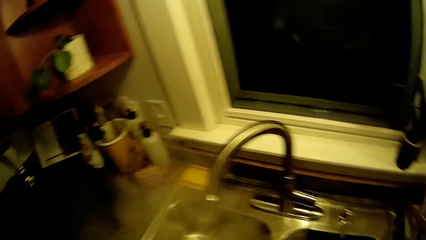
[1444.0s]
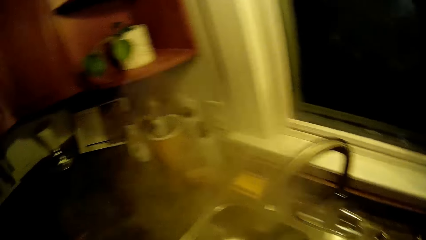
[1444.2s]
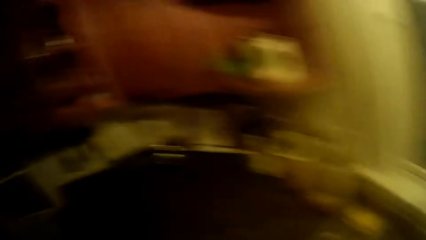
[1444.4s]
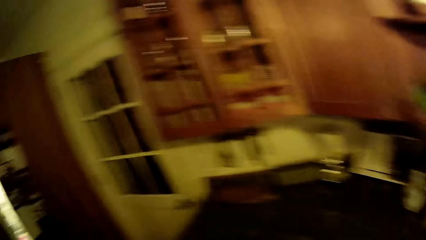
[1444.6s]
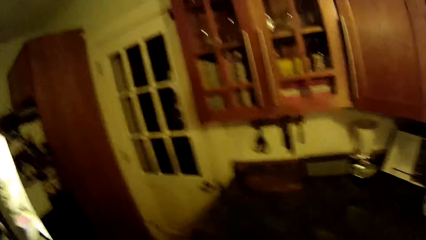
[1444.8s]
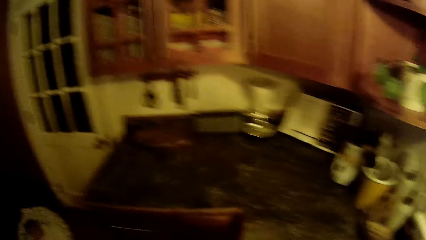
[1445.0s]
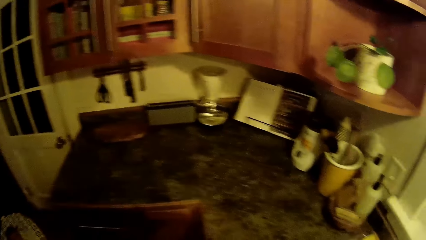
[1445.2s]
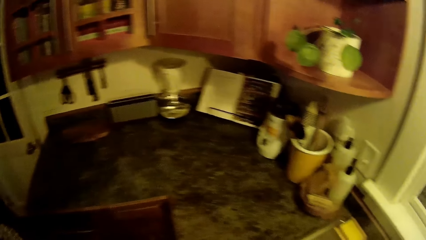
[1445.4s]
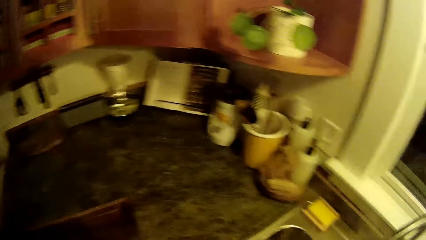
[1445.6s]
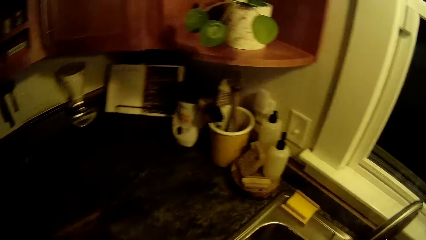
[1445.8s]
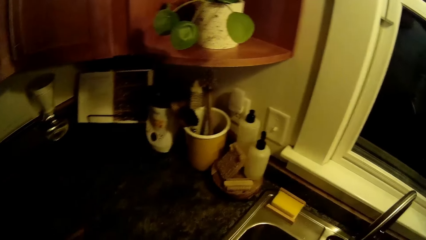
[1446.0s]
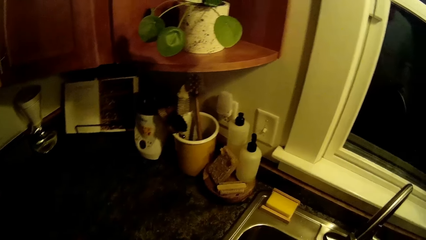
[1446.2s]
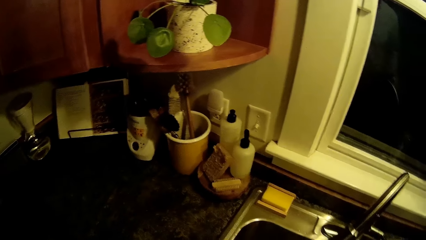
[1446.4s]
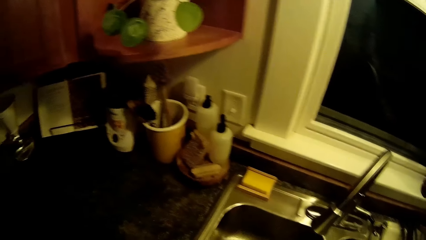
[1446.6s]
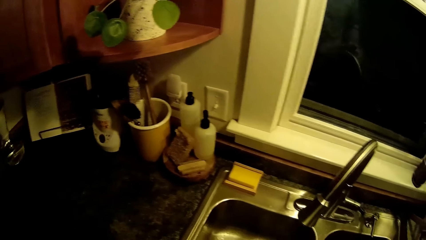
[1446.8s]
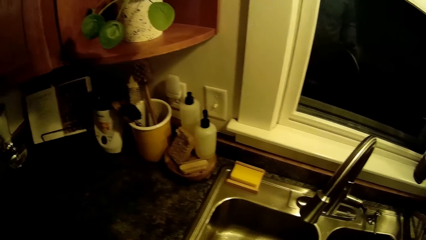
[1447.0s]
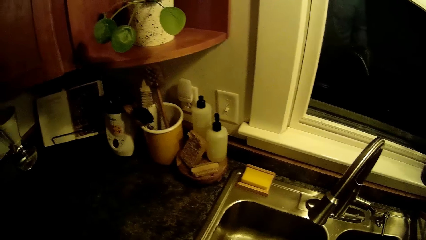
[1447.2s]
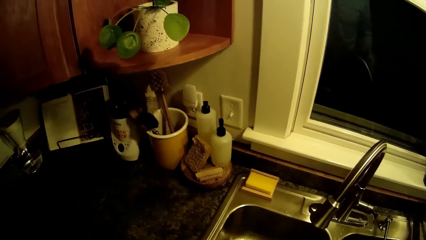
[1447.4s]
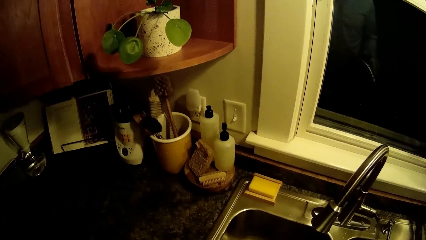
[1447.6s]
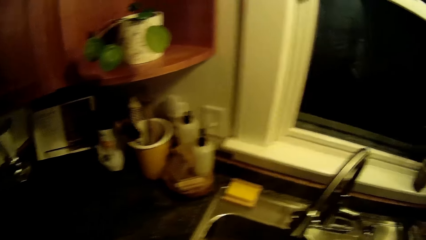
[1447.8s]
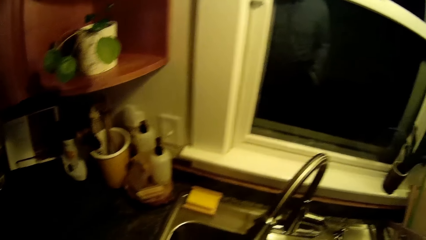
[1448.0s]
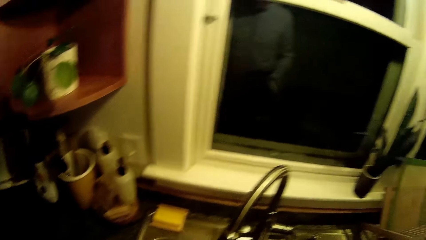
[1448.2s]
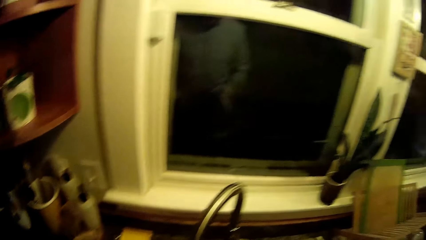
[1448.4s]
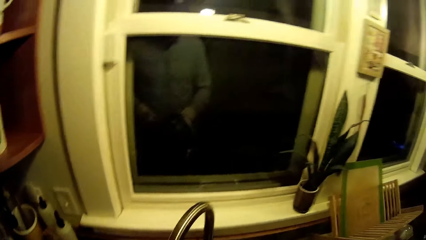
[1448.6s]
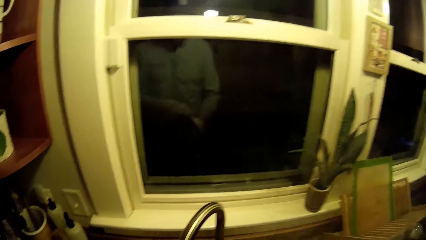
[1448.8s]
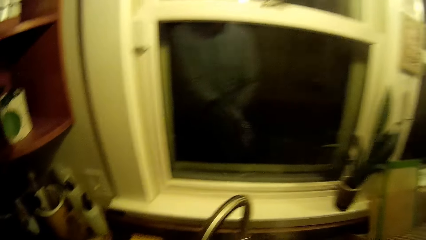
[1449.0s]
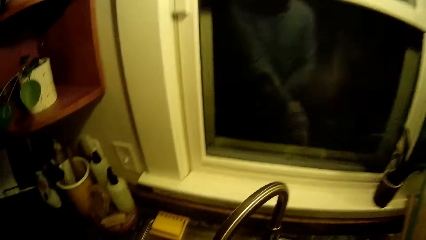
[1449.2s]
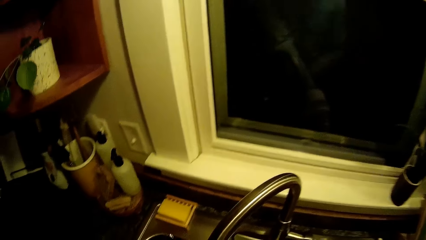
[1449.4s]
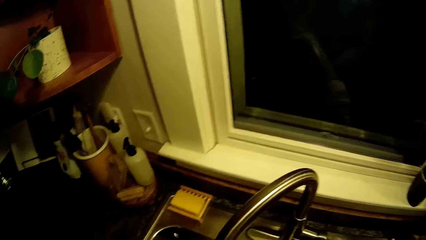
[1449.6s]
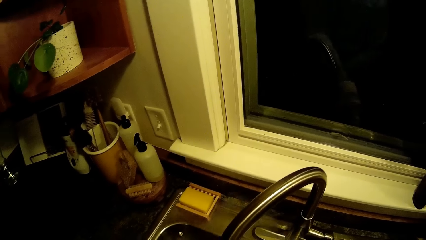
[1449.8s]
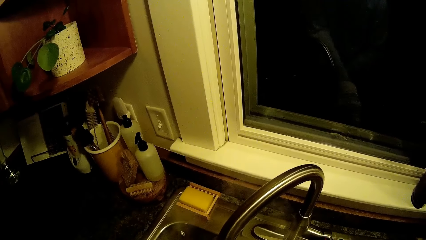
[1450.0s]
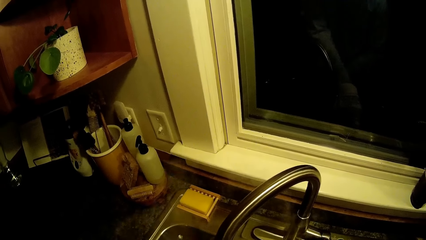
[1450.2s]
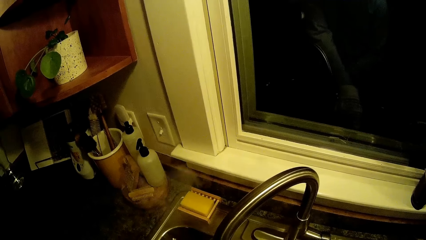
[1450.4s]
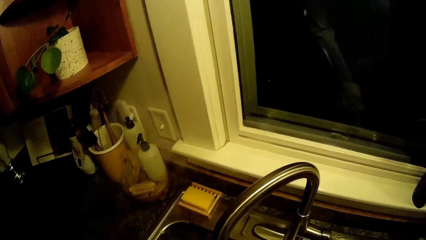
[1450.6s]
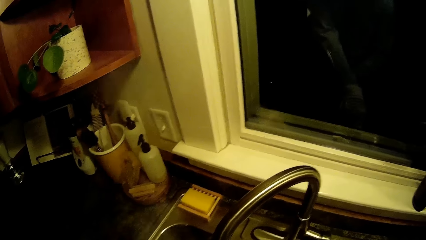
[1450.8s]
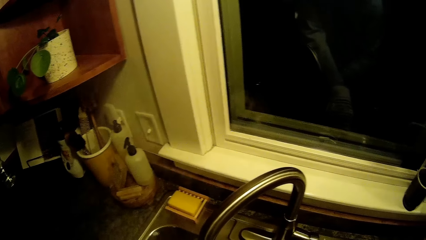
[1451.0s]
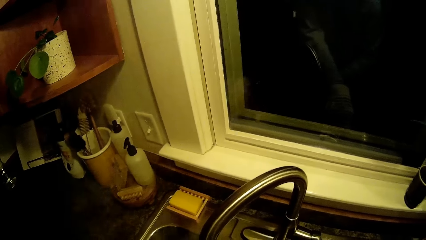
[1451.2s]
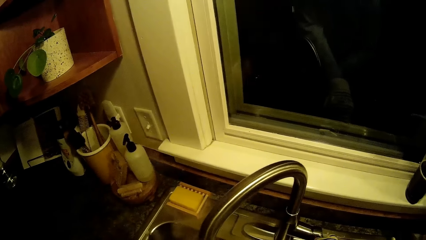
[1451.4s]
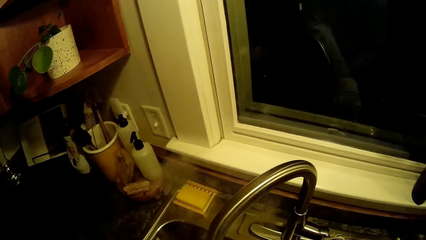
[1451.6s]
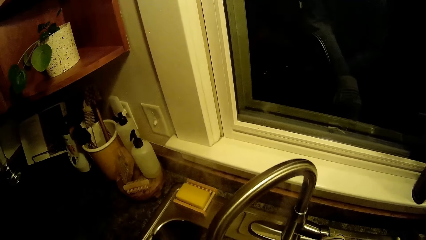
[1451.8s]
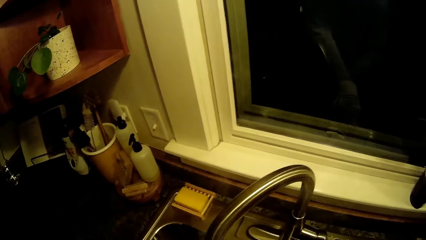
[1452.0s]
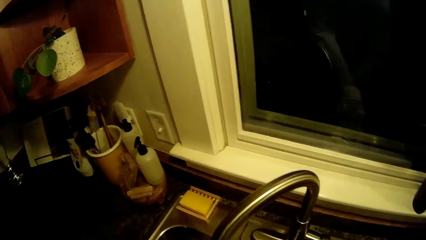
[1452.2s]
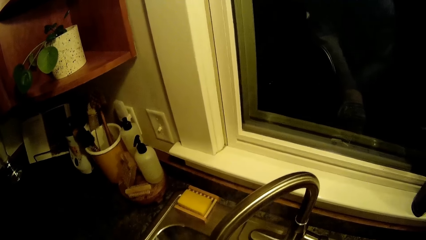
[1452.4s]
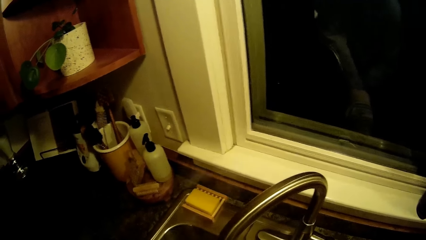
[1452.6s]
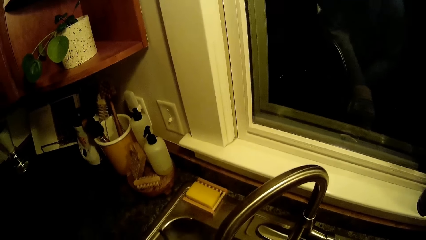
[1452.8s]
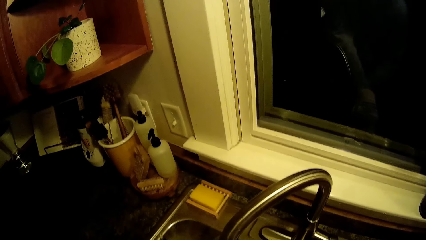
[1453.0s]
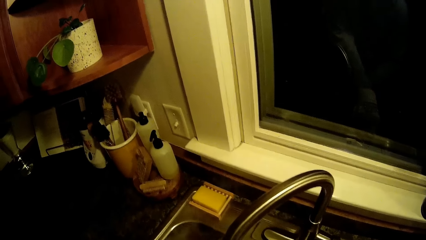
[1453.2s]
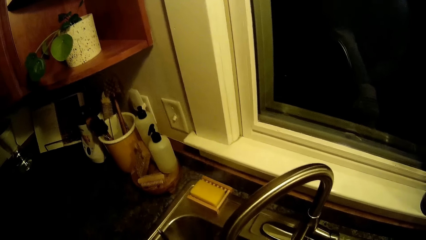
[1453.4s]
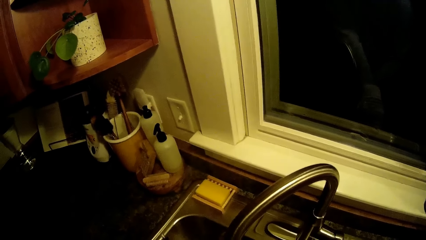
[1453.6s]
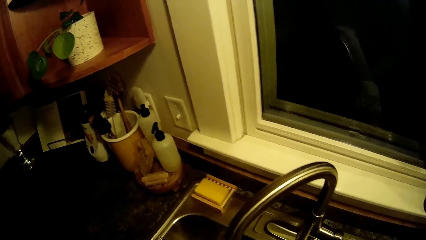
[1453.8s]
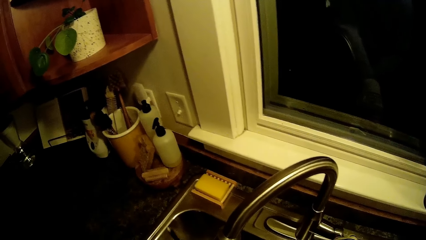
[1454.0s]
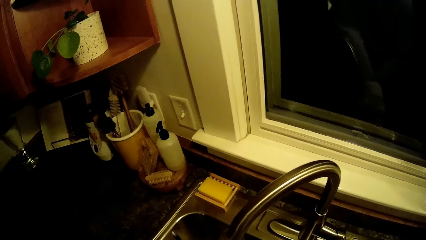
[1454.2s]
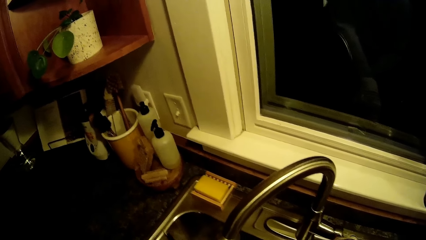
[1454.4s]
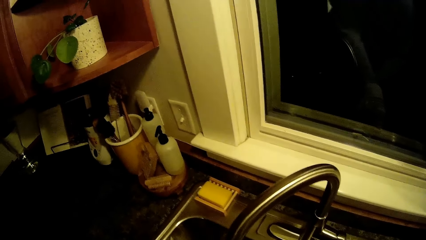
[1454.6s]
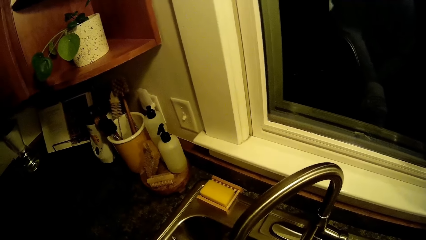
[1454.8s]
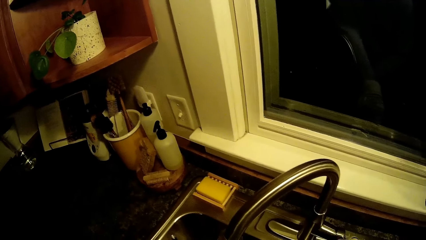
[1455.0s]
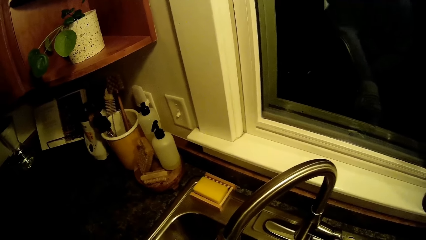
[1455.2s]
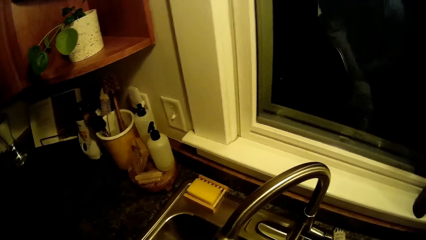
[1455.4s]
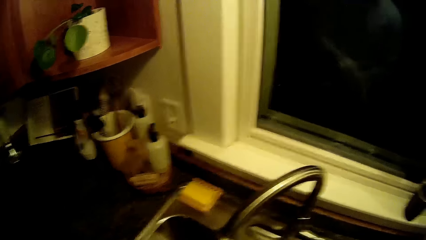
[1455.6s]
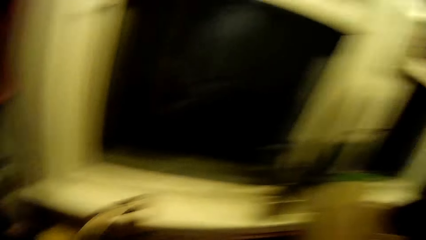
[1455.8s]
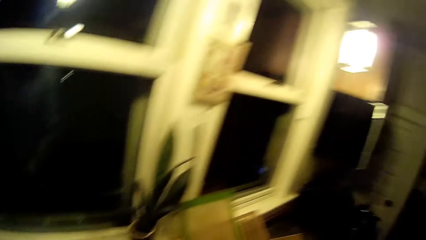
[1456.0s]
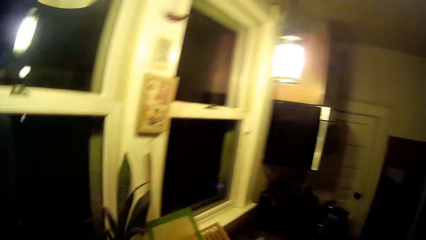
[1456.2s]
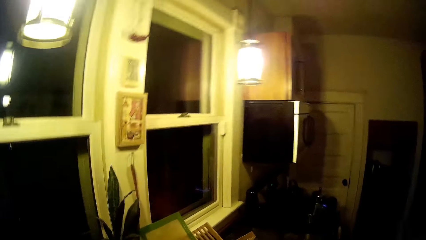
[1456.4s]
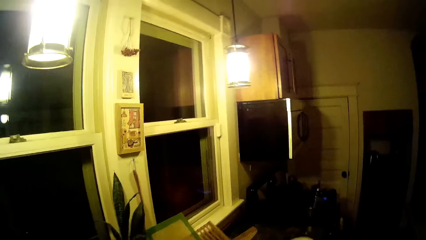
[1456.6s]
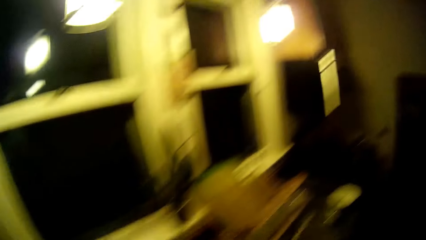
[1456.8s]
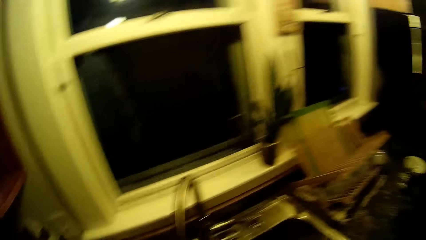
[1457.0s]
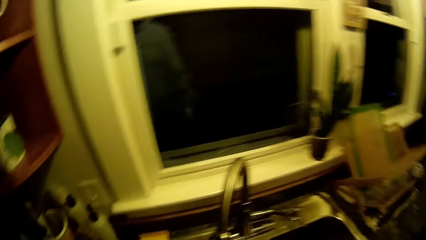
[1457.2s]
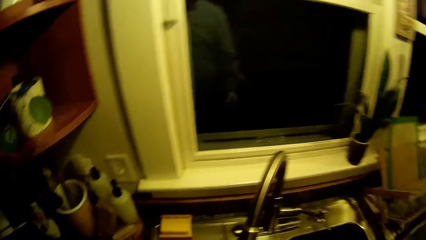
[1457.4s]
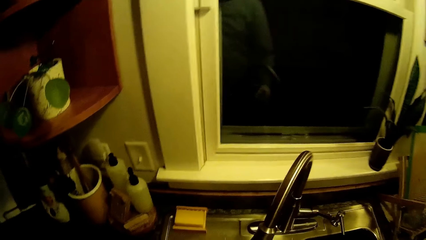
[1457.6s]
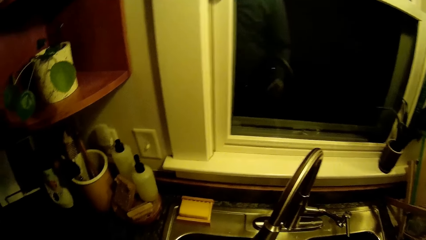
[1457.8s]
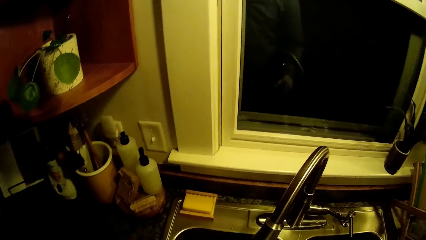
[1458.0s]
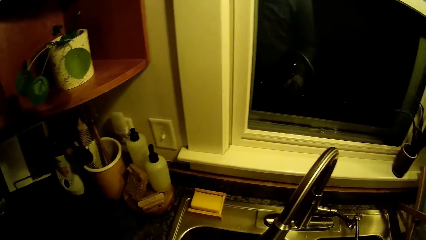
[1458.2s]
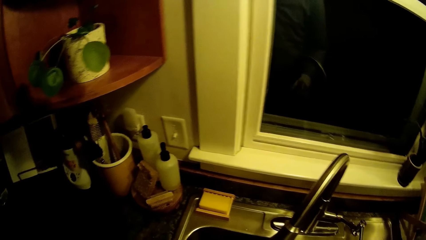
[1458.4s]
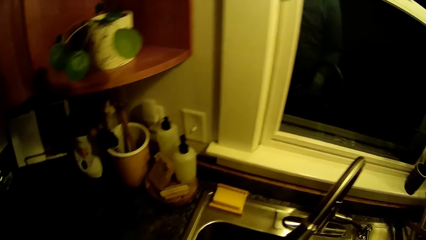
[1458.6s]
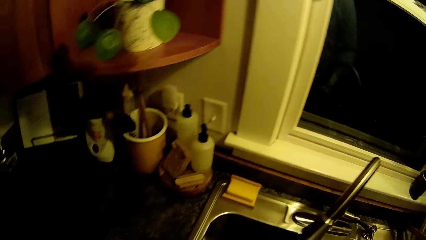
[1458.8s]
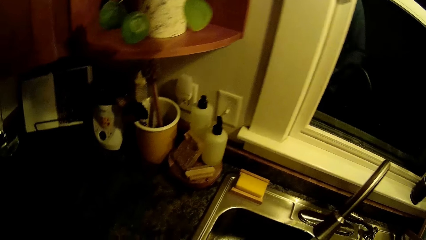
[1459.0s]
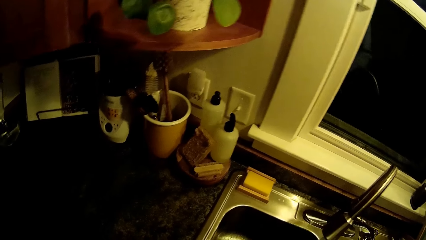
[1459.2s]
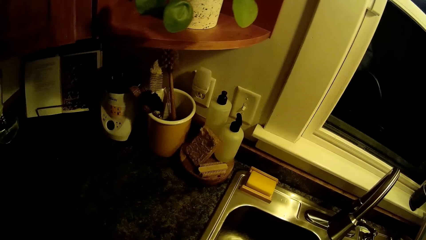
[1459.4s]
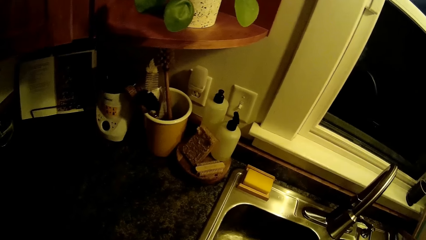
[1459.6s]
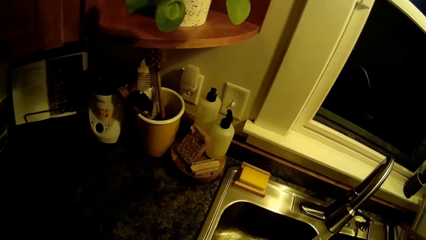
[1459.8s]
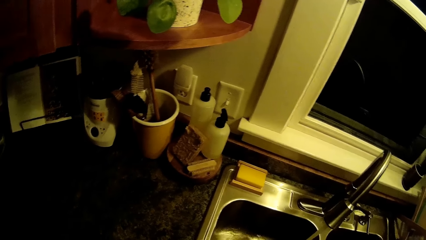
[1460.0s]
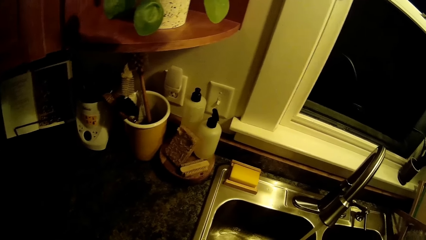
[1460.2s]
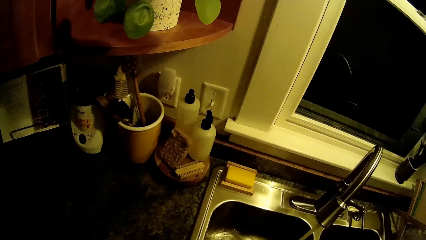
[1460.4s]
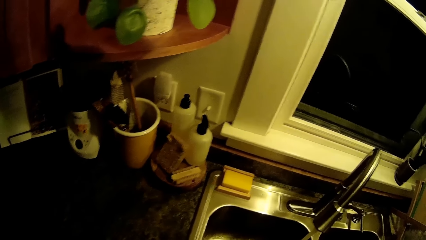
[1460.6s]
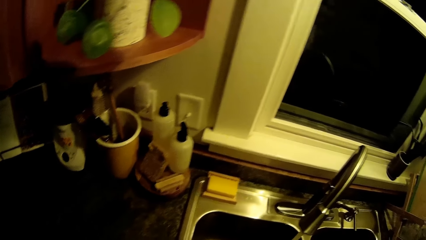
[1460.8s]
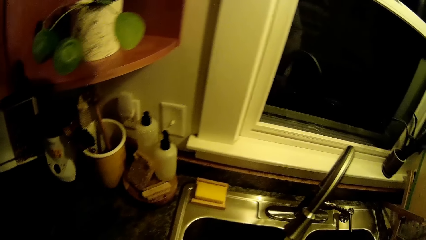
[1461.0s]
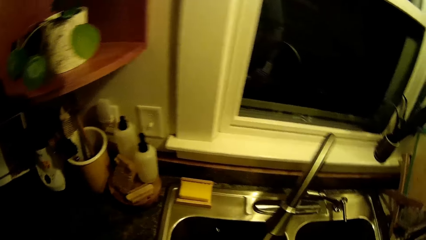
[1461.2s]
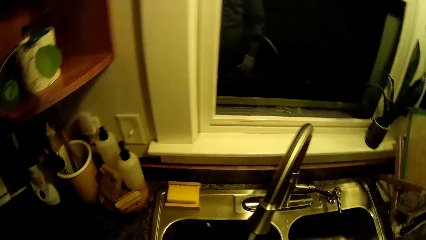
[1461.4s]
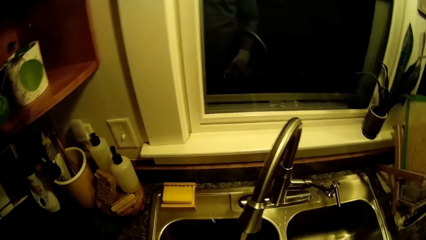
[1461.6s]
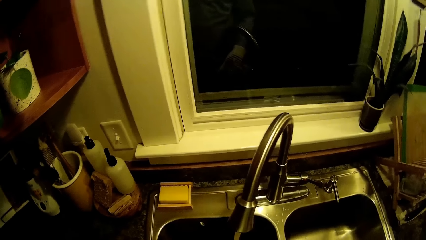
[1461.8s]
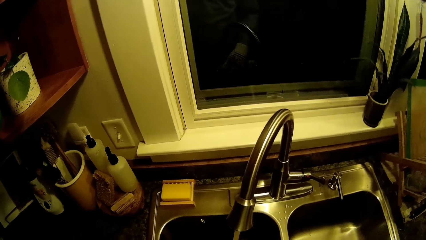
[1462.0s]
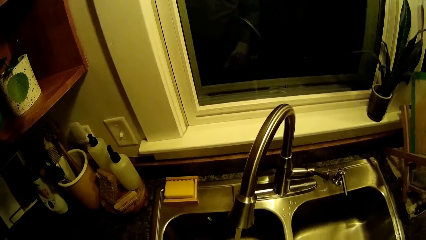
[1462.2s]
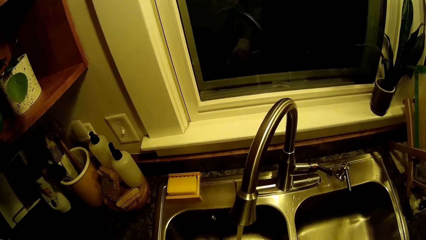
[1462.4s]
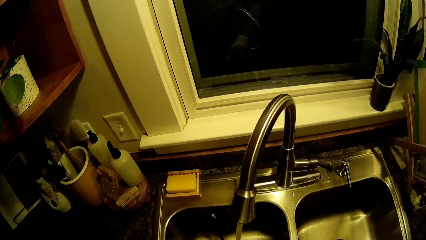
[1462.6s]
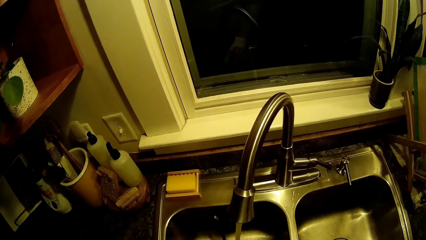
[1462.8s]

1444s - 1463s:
The camera wearer talks with a woman. He turns on a tap with his right hand. He puts water into the coffee jug.
